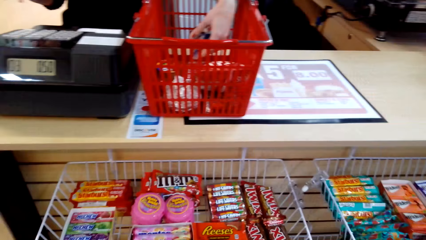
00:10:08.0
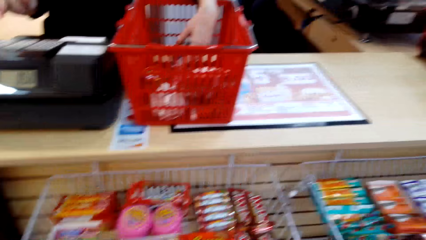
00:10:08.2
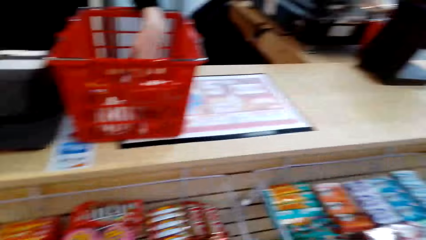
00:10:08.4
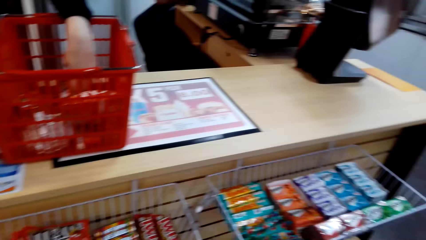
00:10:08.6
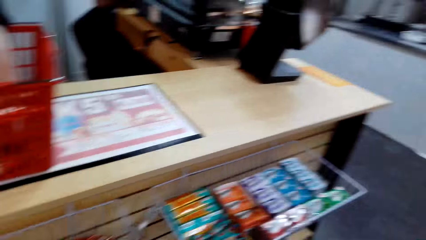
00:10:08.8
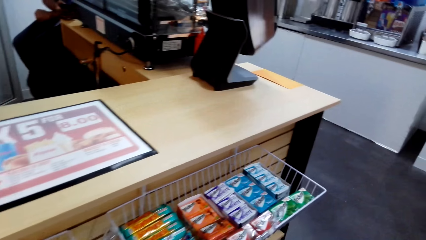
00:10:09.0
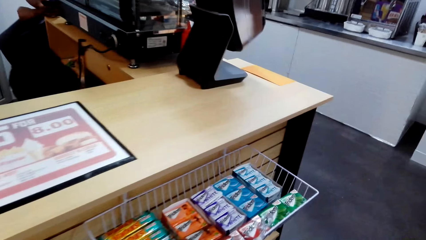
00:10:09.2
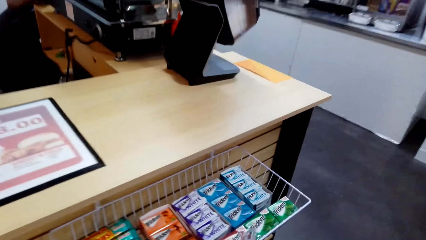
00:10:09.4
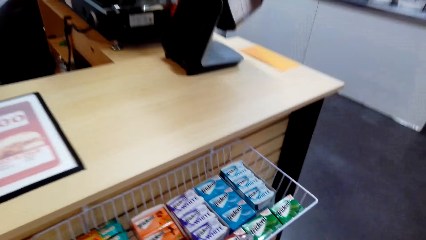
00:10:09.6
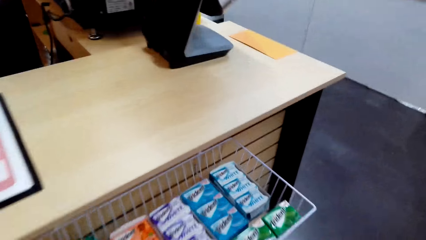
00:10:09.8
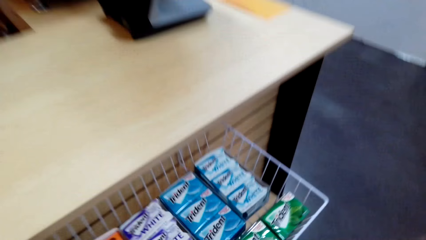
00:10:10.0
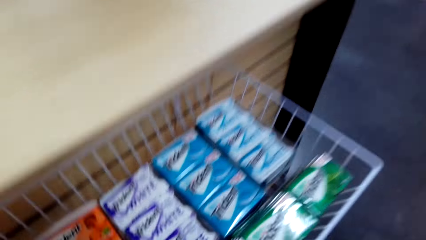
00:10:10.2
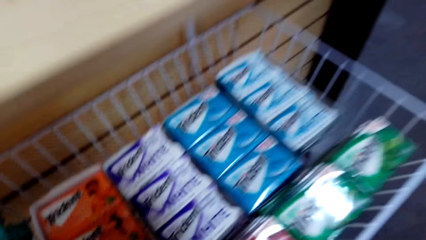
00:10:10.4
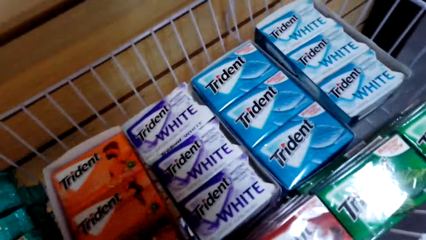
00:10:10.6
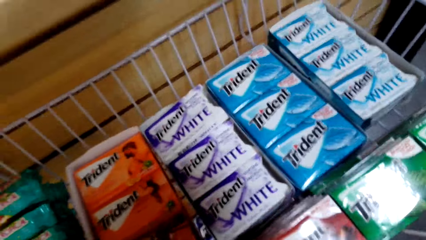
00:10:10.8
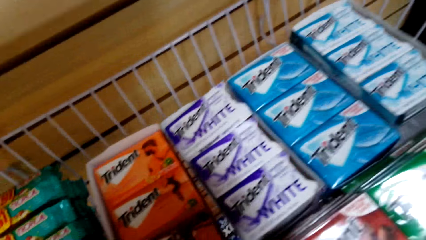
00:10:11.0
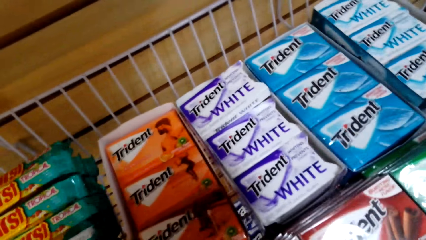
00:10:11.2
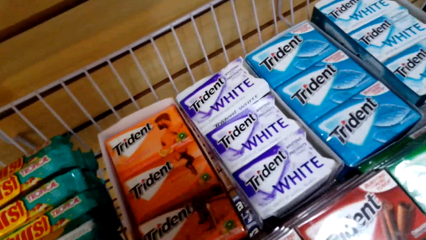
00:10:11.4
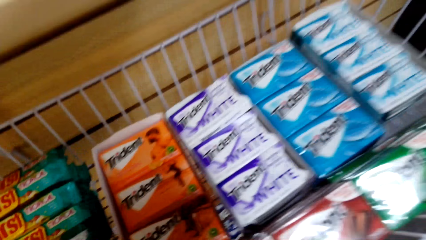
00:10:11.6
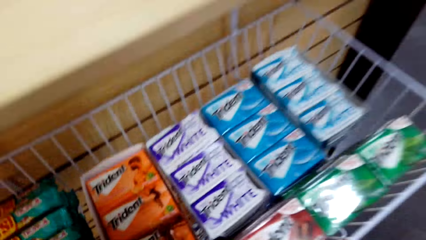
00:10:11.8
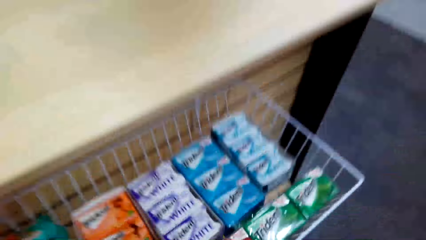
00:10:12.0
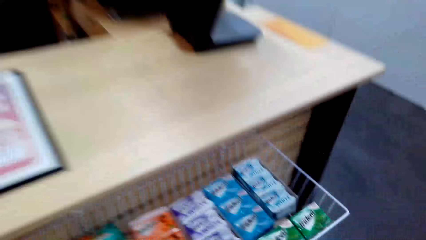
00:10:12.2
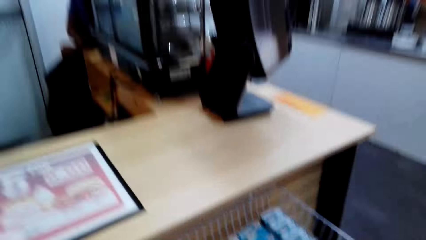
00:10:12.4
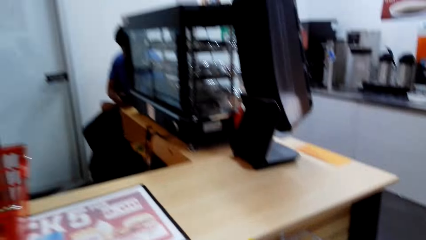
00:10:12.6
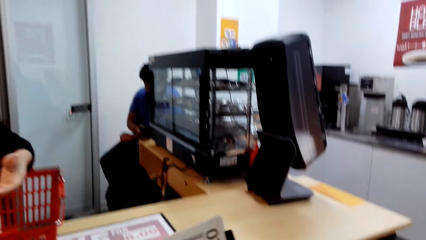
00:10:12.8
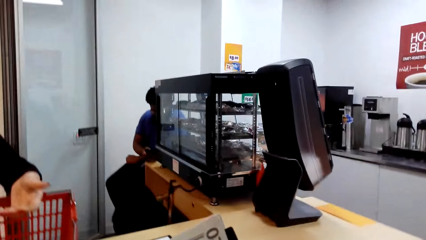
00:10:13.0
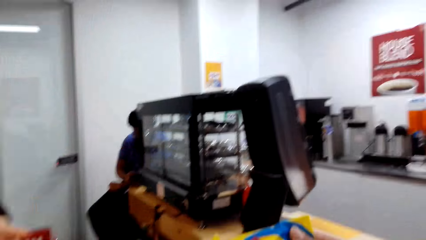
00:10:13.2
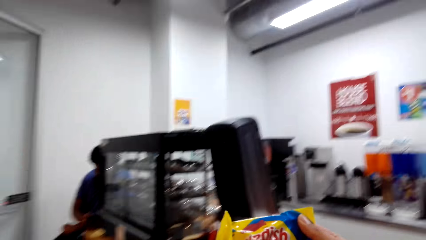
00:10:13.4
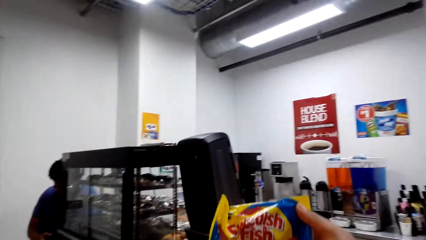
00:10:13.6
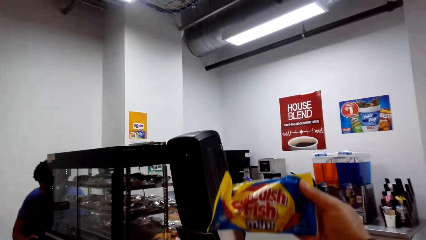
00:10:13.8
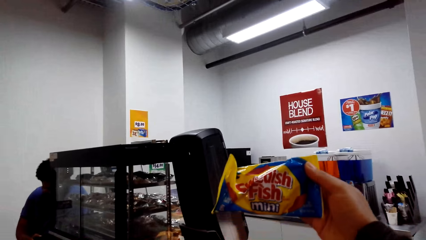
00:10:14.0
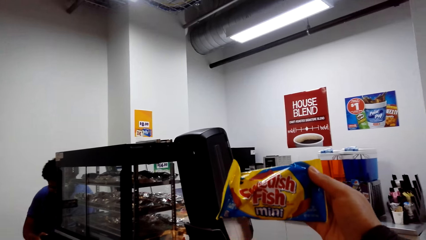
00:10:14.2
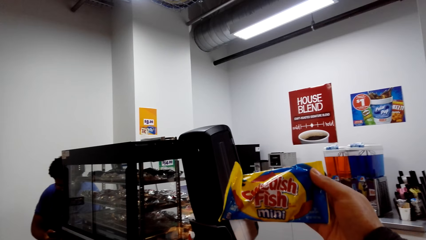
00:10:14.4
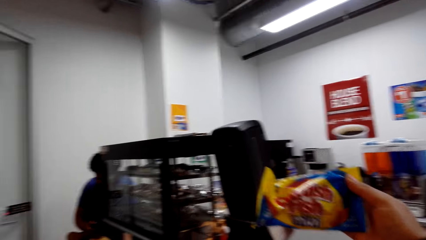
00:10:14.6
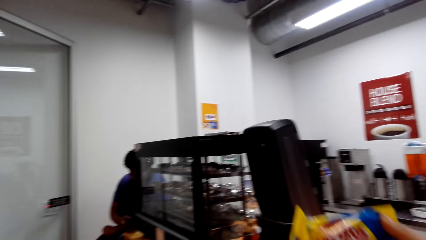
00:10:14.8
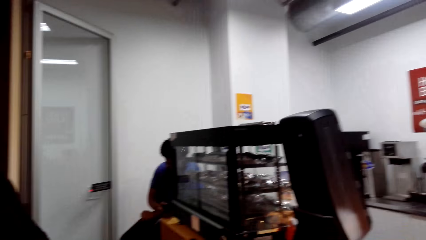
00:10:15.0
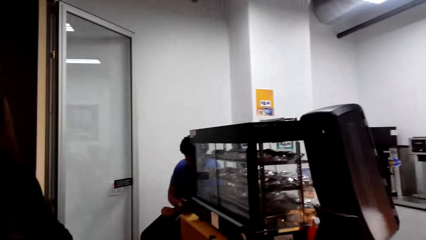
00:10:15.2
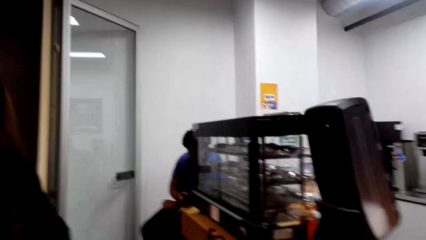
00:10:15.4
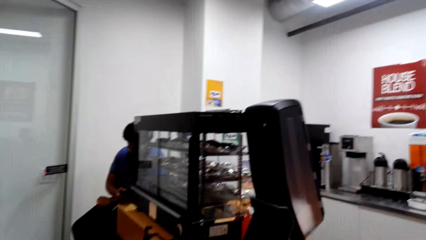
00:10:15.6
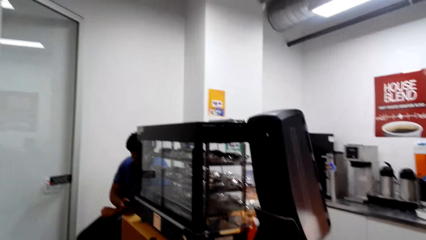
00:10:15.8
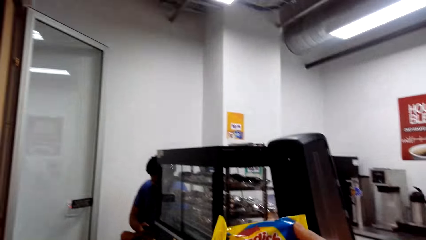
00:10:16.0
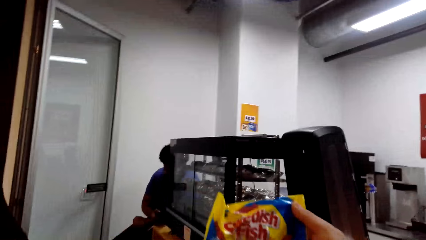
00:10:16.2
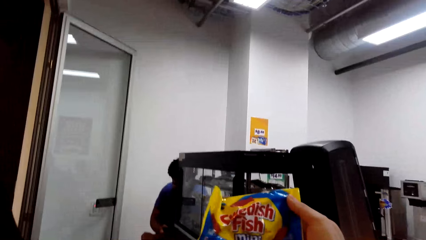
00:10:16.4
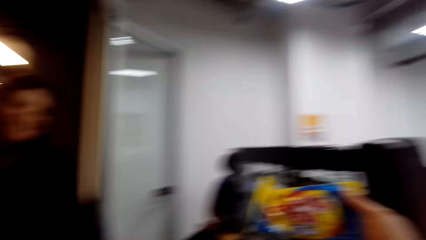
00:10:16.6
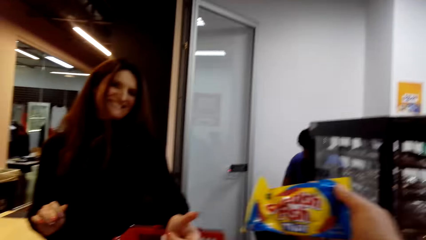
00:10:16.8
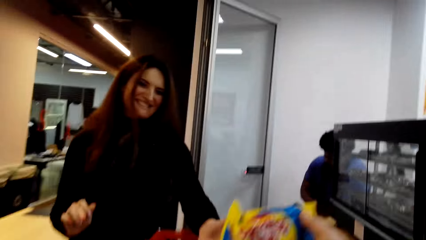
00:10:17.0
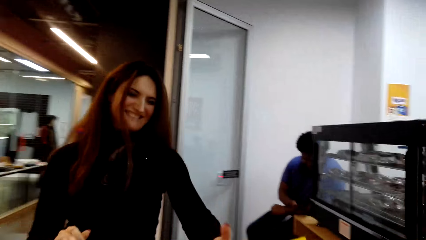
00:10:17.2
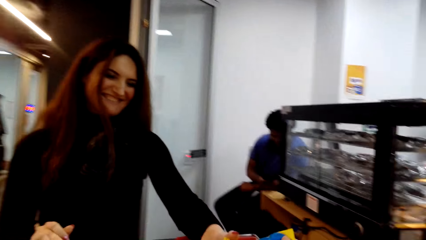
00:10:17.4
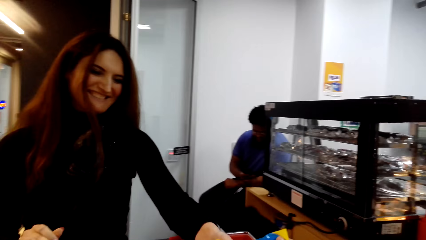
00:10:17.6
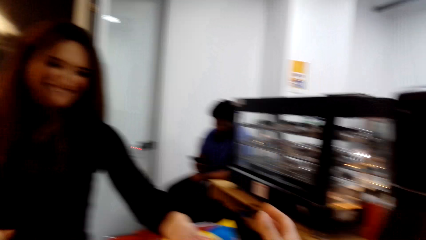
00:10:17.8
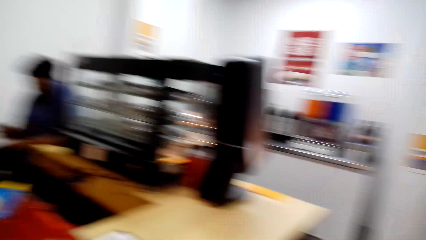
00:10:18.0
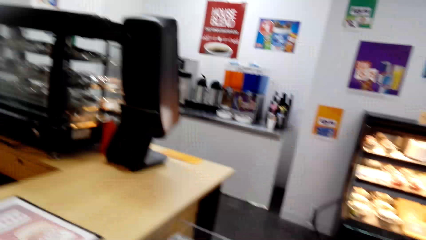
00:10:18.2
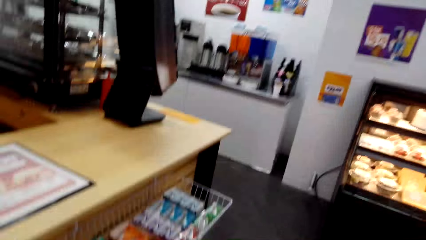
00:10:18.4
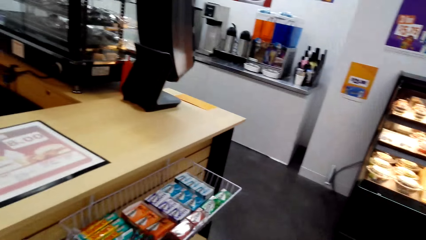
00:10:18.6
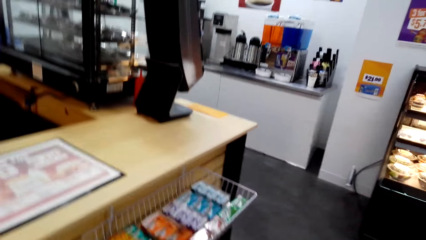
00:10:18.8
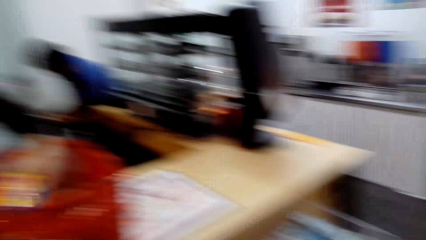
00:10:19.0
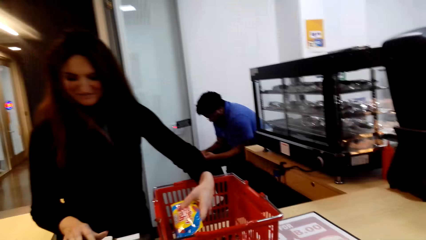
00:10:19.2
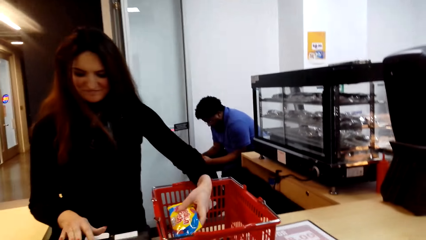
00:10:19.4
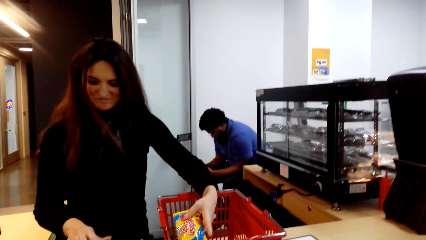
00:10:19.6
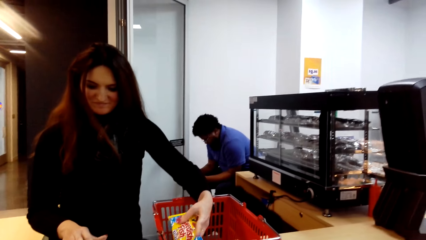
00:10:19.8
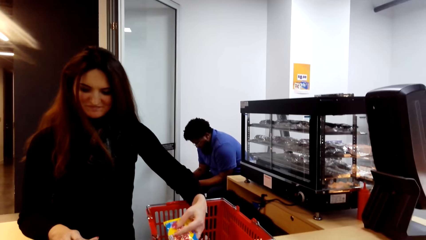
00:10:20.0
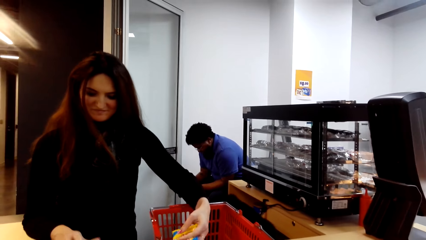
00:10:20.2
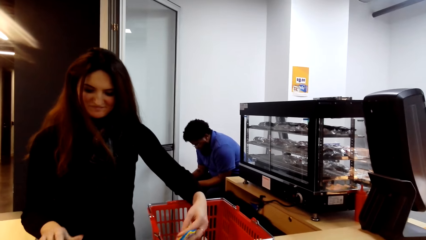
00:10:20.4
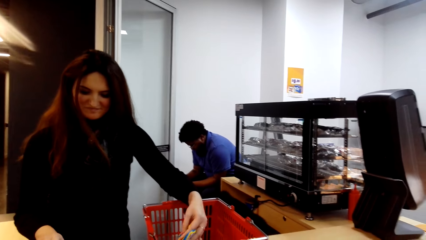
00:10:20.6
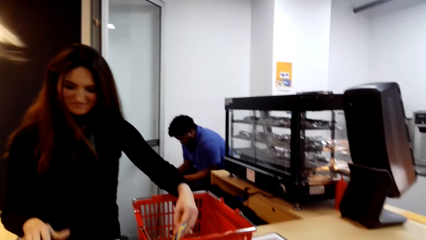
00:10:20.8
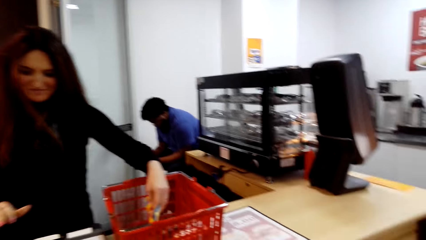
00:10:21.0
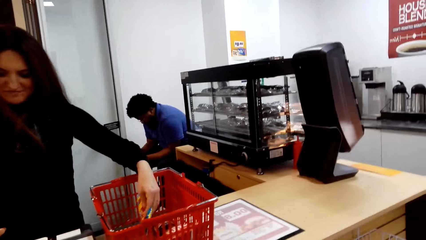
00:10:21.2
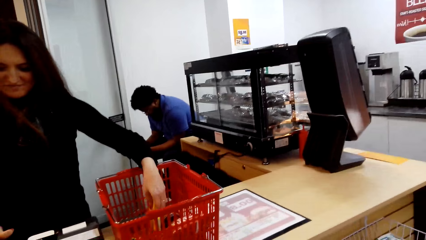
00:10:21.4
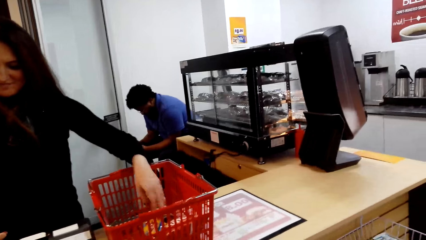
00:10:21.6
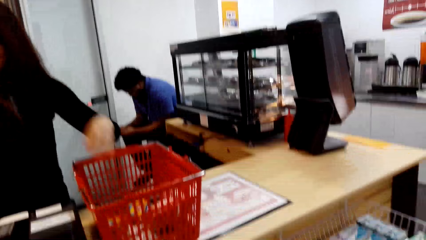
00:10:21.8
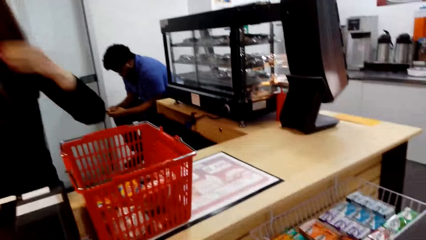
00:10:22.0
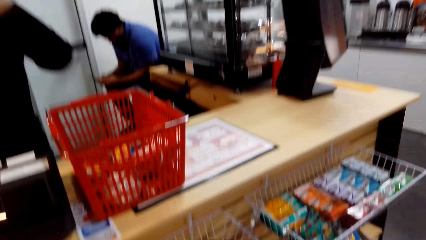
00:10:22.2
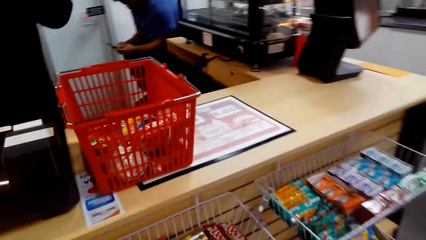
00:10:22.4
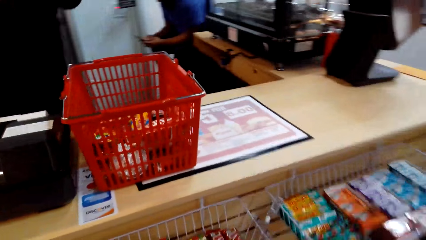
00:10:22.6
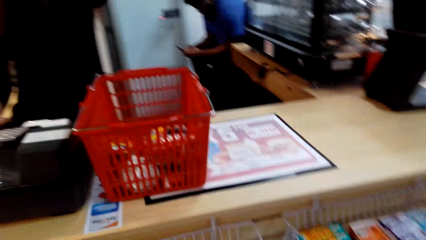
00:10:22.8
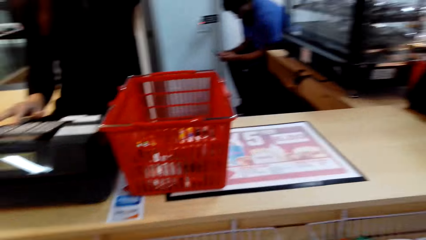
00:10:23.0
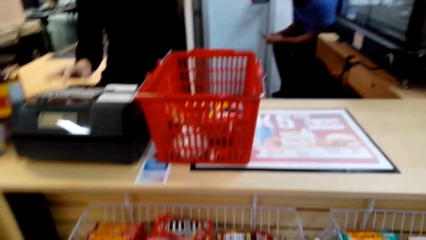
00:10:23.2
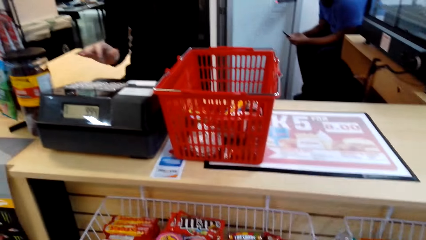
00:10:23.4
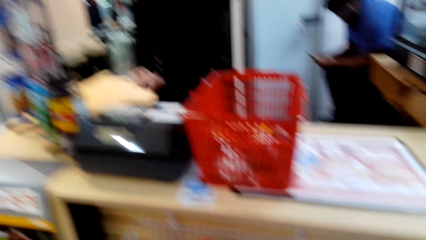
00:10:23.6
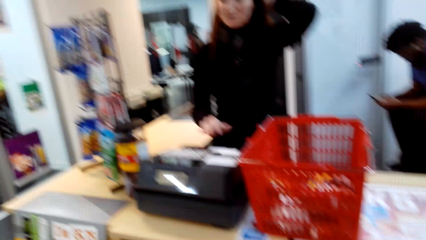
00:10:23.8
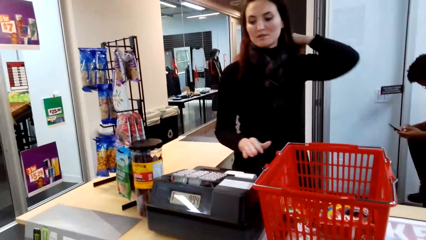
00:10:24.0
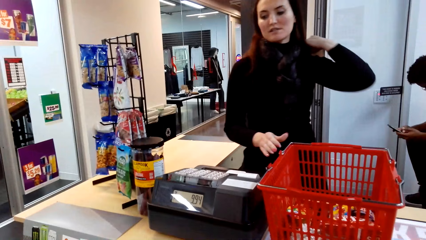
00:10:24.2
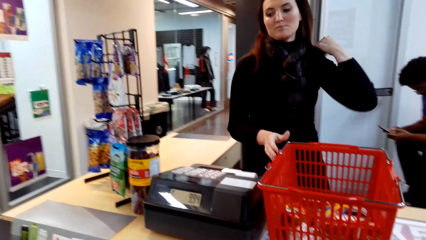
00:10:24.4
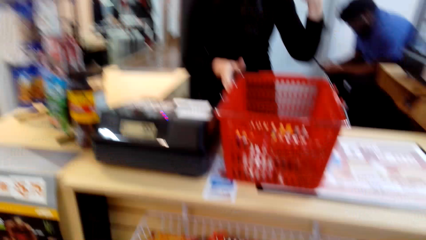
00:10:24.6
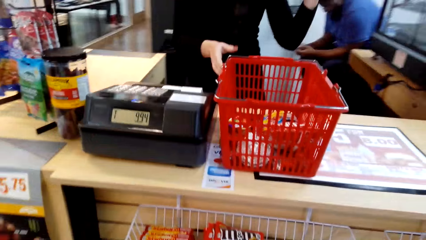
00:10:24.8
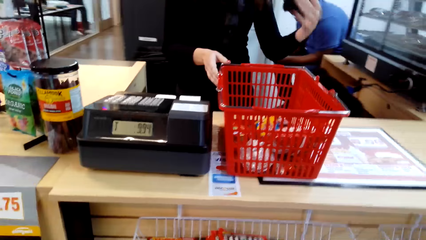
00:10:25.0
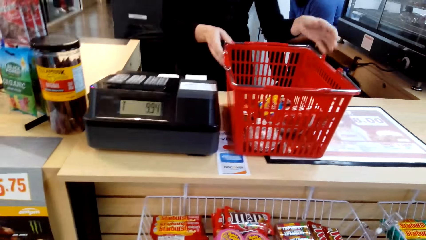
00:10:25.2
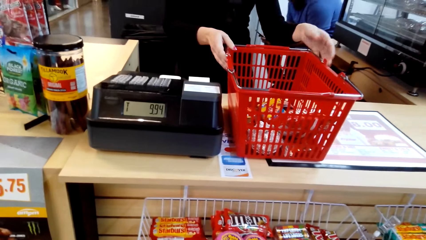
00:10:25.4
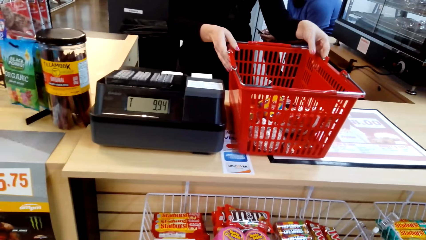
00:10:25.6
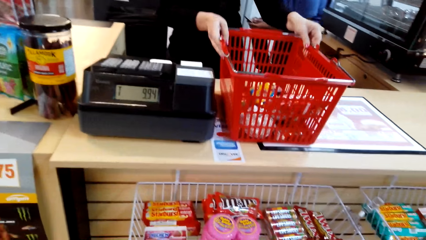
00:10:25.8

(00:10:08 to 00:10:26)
A woman calculates the goods. The camera wearer looks around. They lift the Swedish Fish mini. The woman picks the Swedish Fish mini, calculates for the goods, drops the Swedish Fish mini and talks.
